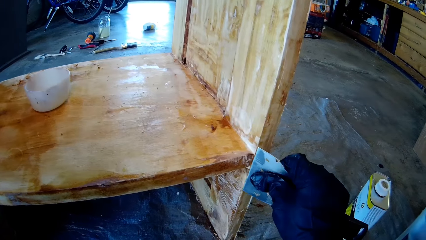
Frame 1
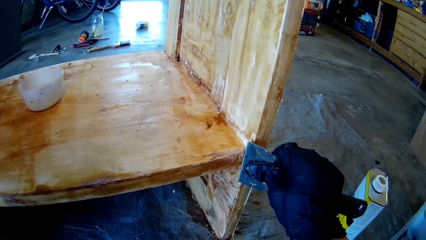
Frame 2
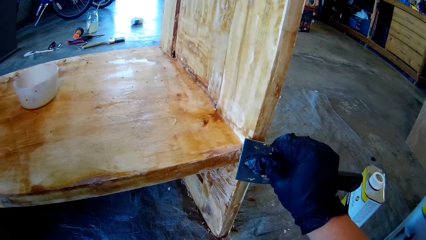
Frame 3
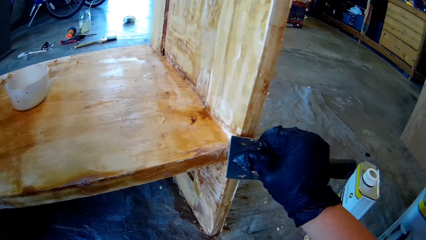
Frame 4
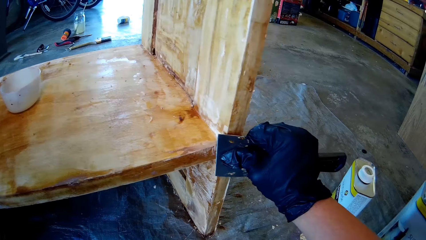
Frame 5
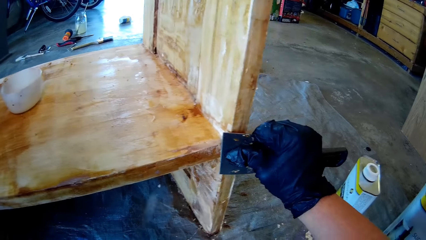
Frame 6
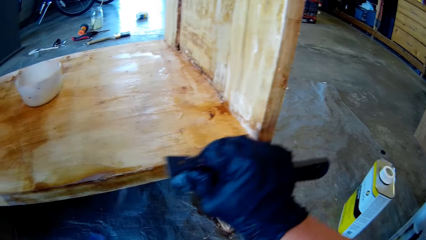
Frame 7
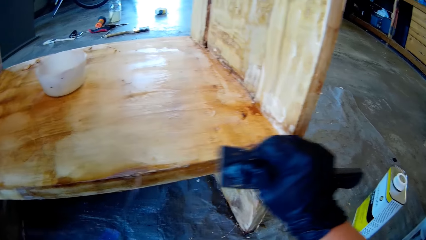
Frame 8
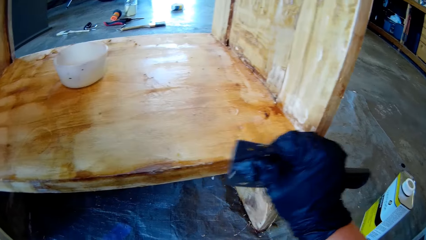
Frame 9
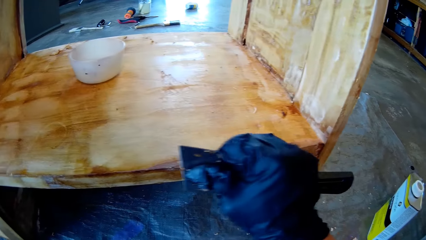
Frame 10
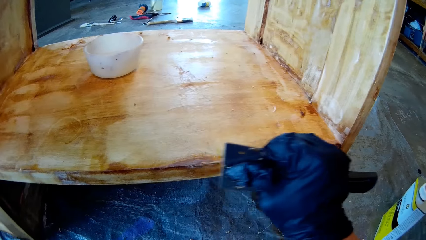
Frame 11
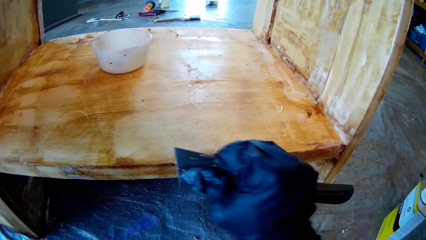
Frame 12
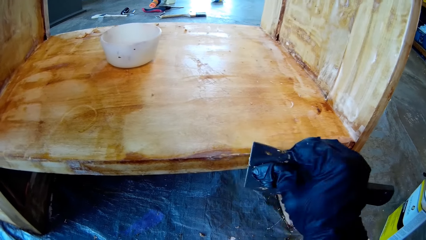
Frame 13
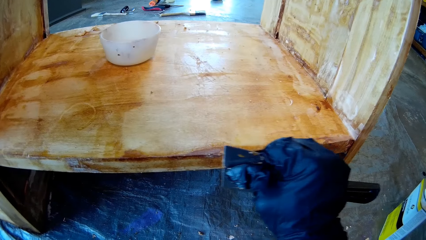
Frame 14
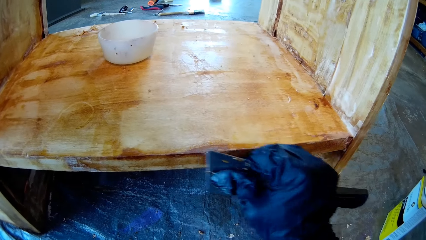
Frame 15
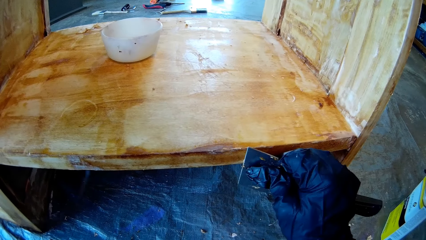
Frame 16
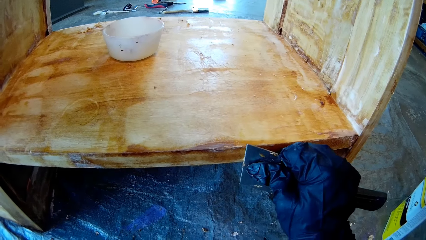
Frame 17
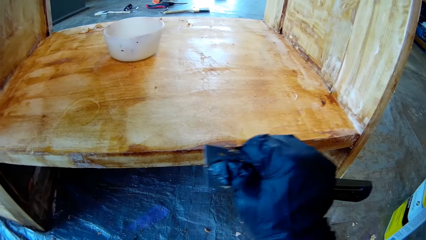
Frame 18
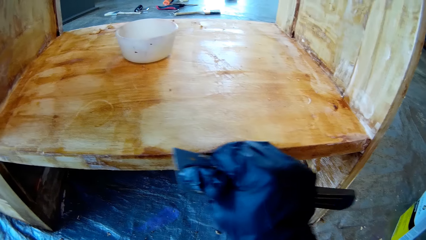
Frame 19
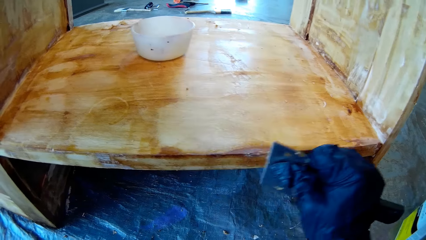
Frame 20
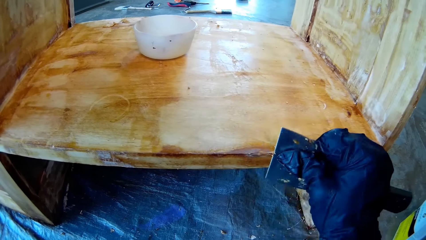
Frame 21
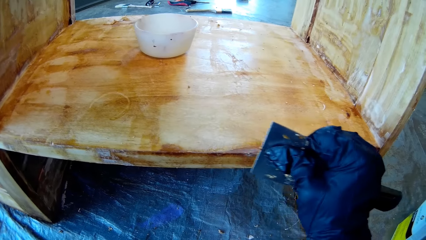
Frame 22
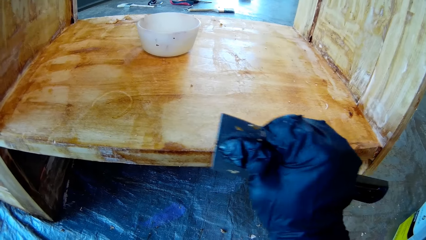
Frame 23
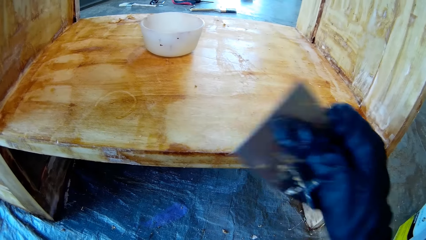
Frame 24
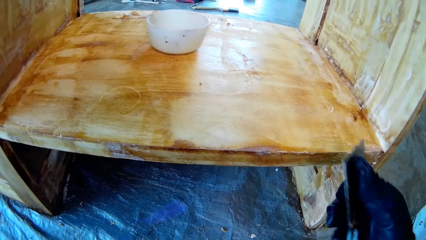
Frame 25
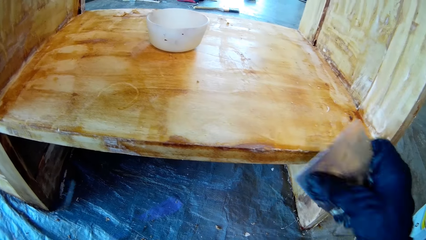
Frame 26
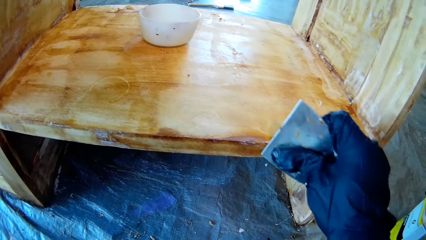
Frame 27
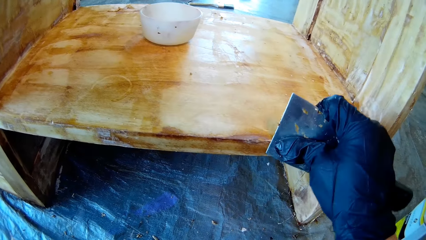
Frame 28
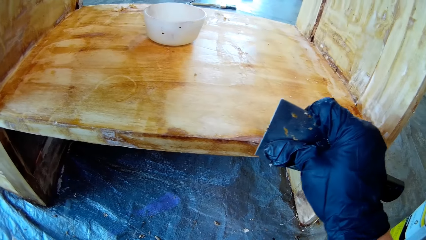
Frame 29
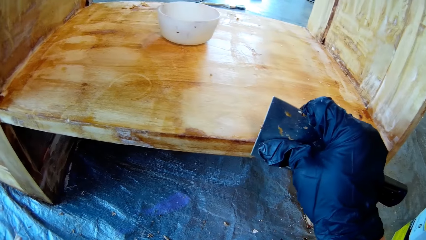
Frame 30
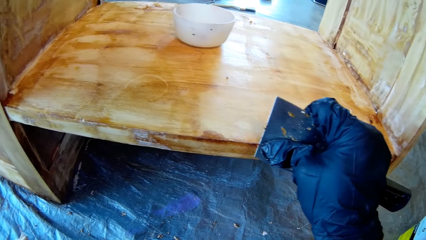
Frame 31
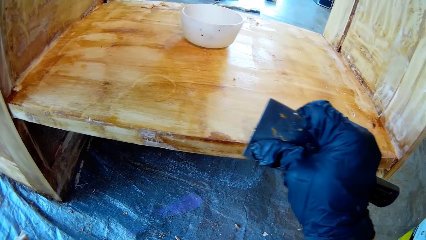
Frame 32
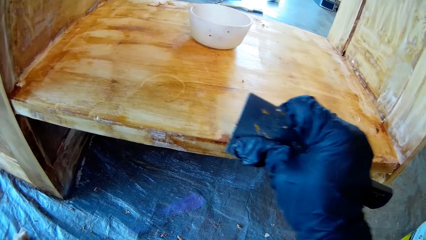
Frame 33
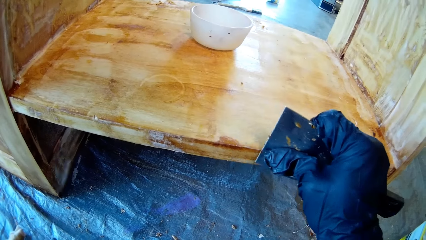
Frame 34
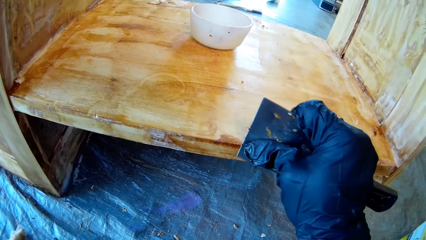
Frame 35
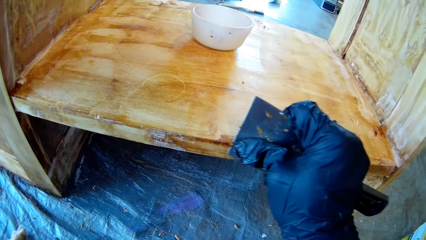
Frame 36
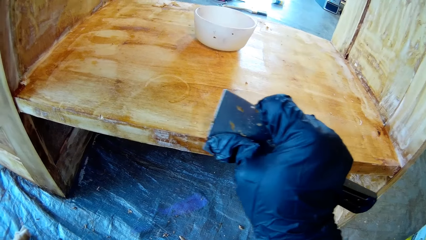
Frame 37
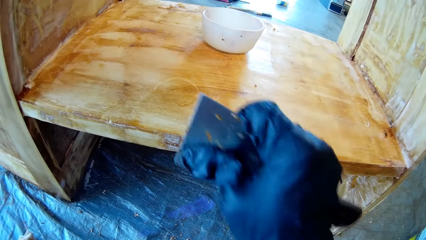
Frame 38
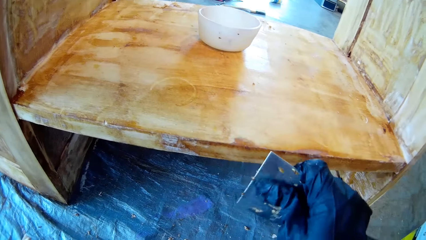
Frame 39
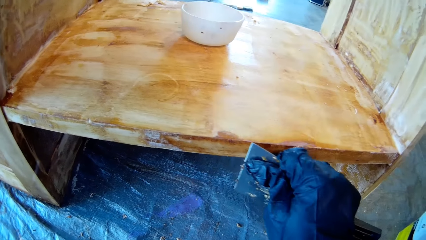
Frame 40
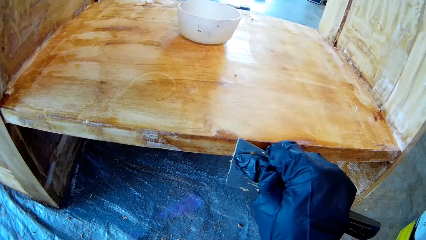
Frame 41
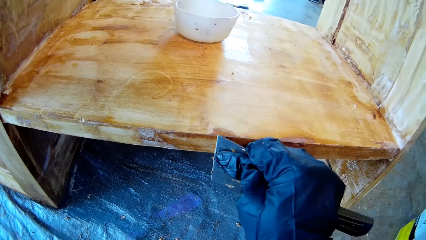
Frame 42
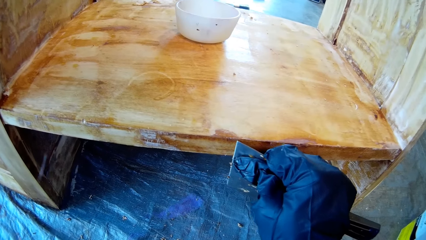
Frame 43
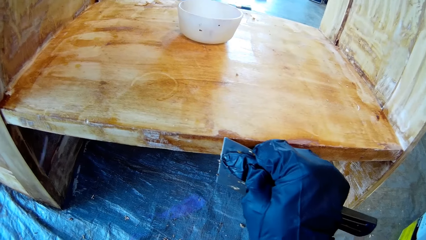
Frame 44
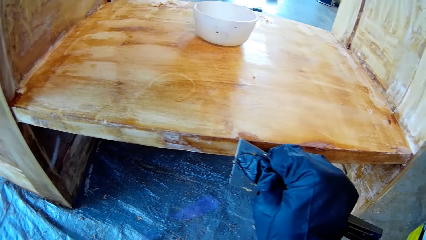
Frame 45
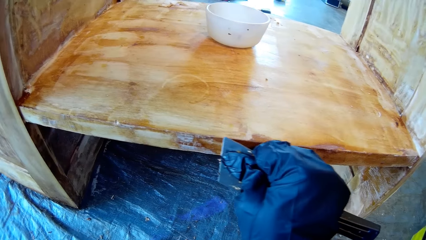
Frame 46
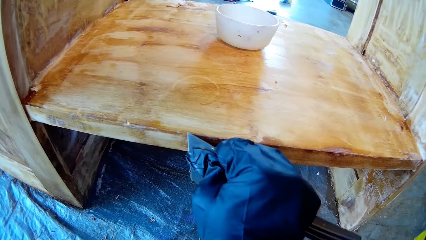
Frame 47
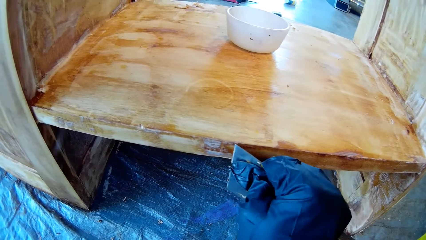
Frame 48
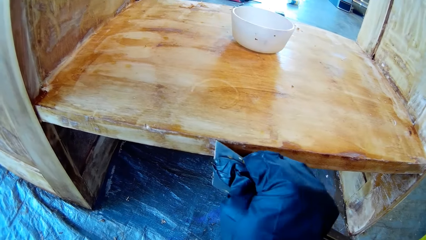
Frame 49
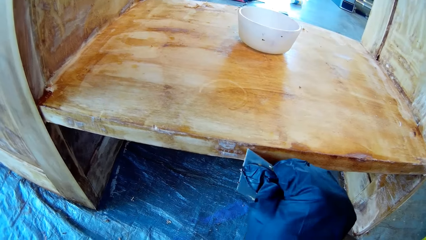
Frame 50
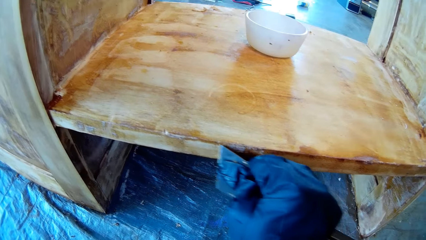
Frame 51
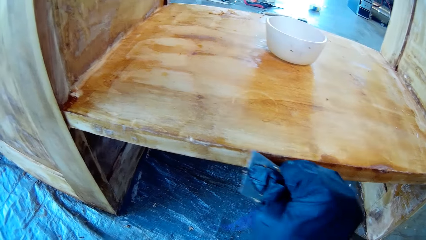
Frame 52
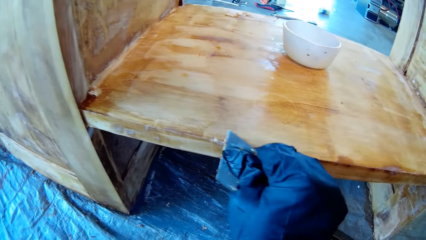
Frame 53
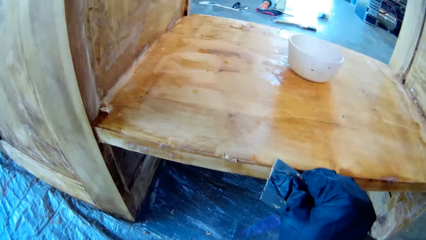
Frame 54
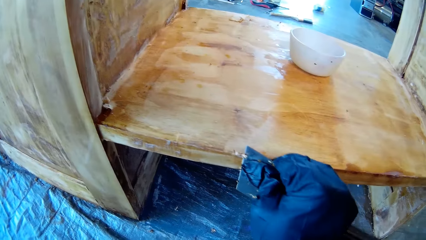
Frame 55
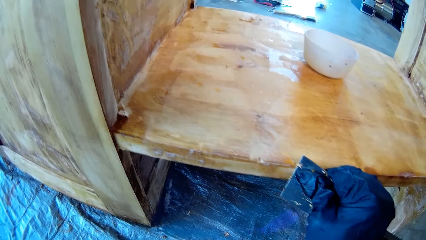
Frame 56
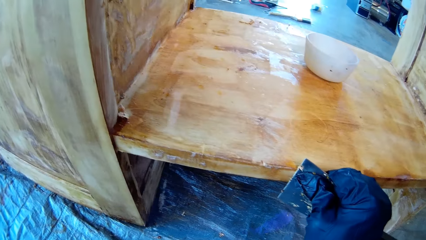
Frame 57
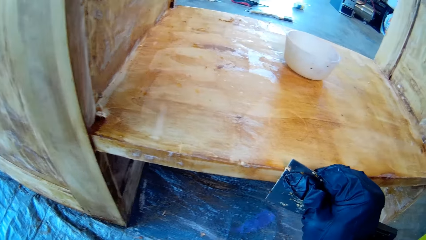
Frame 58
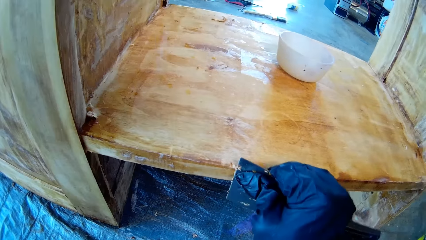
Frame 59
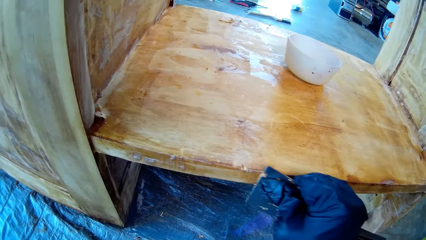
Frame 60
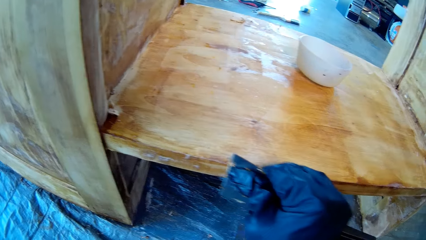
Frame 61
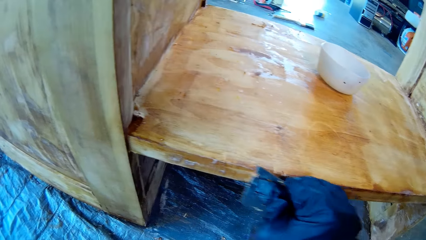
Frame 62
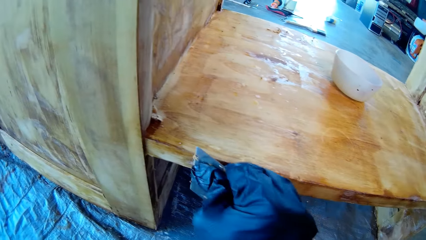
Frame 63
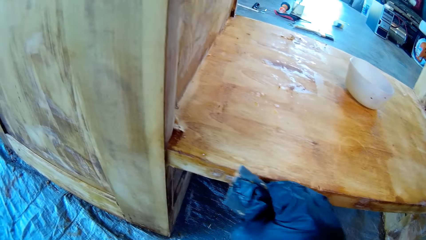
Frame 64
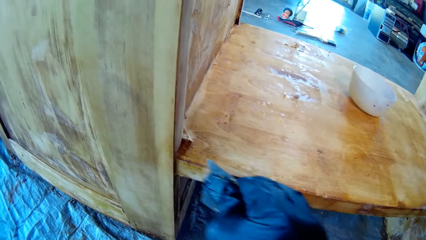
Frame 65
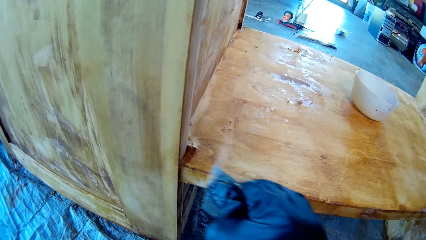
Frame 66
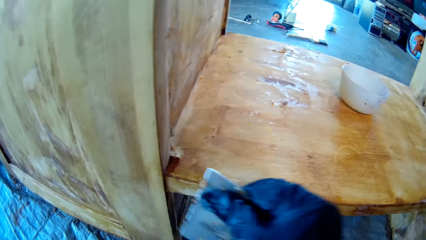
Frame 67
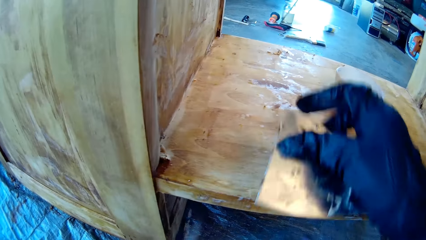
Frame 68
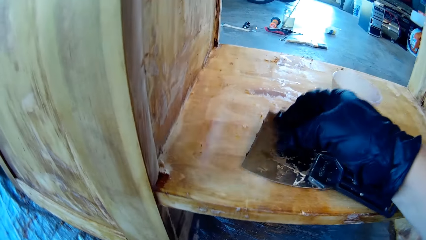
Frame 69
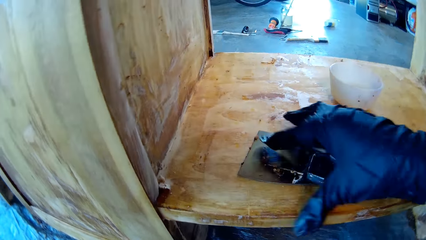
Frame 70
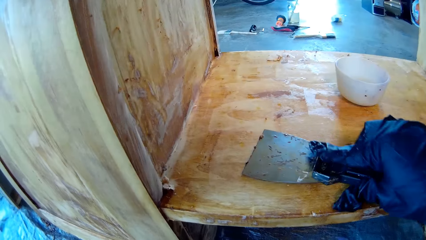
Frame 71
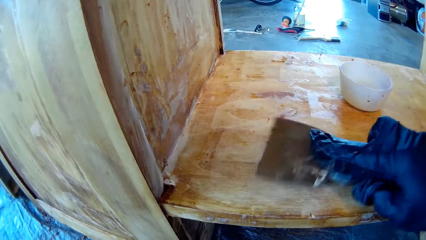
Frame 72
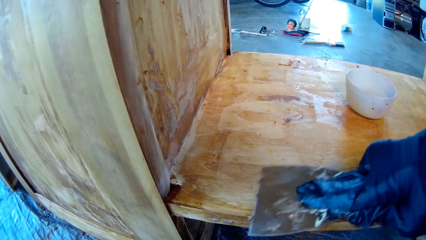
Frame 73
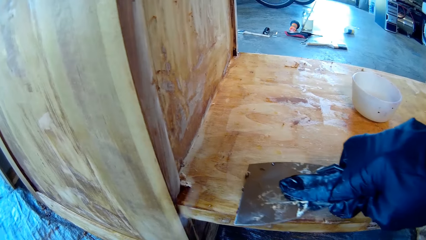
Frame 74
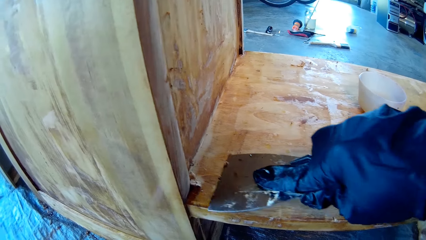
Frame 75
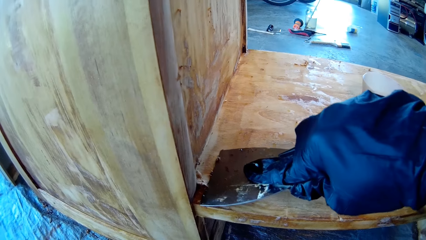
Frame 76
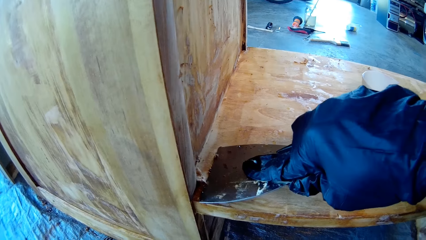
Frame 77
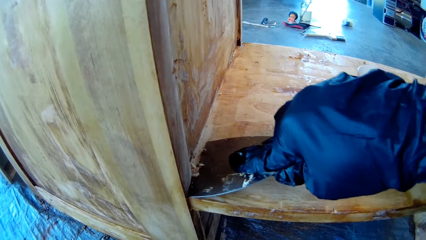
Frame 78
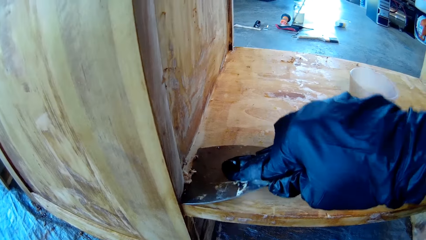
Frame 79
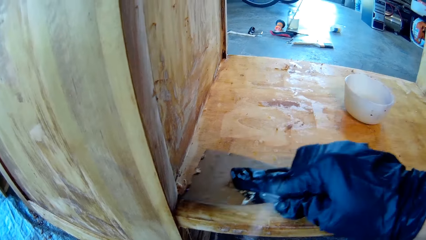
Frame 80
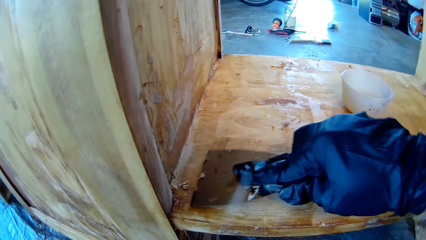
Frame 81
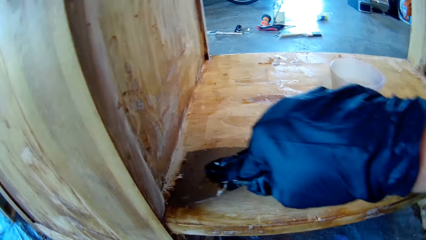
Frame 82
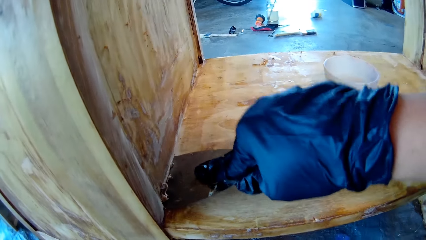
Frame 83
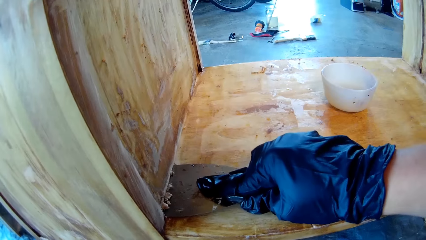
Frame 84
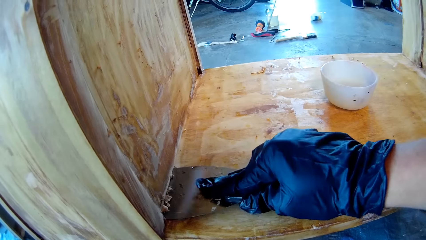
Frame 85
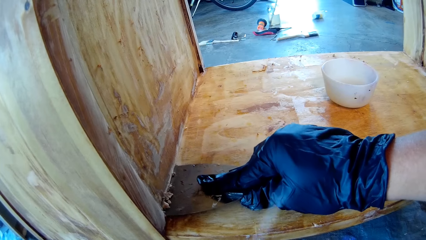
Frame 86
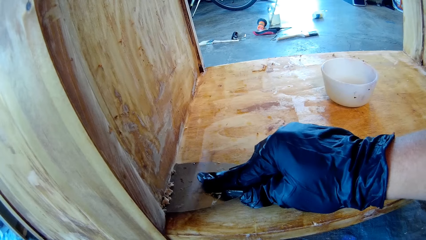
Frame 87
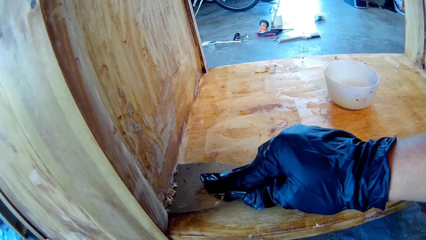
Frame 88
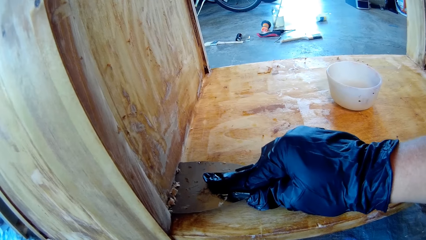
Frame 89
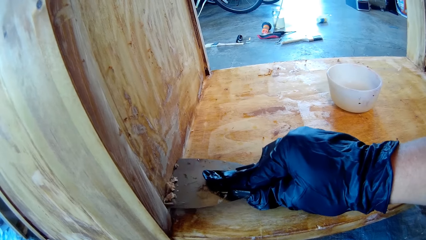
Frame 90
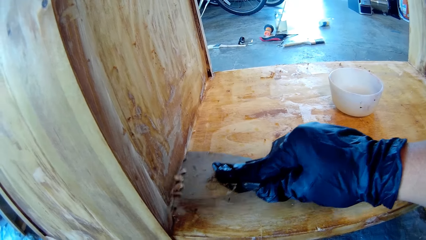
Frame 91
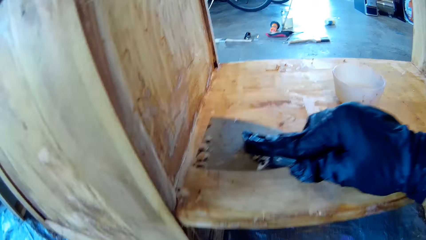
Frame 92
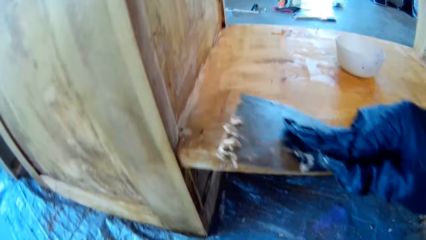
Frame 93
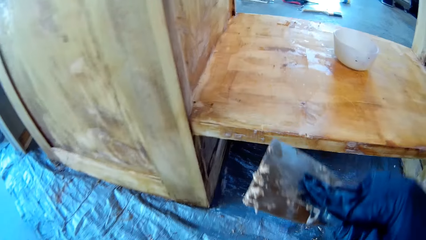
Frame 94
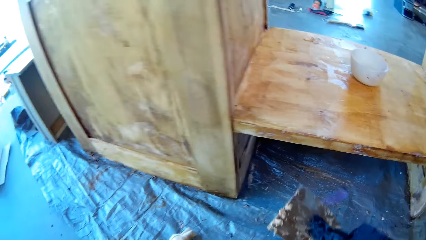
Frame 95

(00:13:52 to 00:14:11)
The camera wearer removes dirt on the wood furniture with a scraper. They put down the scraper on the wood. They pick up the scraper. They remove dirt on the wood furniture with the scraper.
